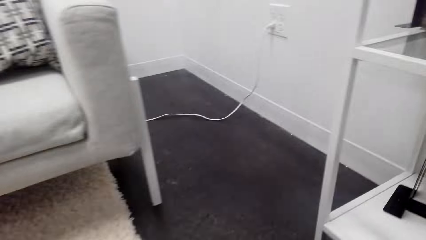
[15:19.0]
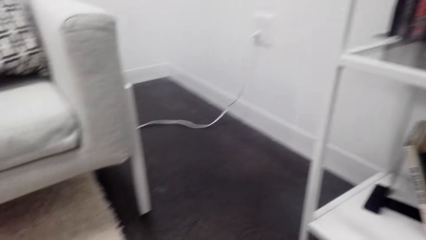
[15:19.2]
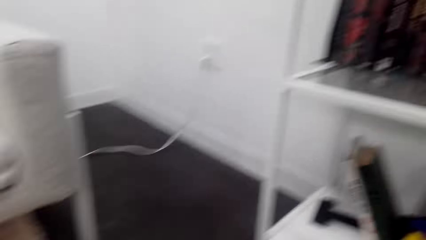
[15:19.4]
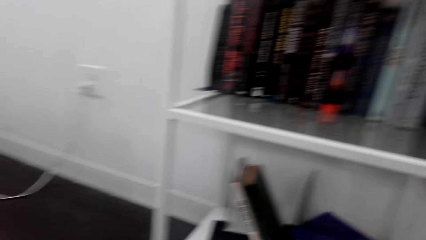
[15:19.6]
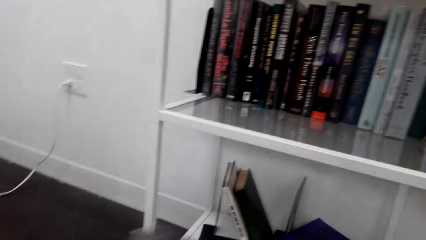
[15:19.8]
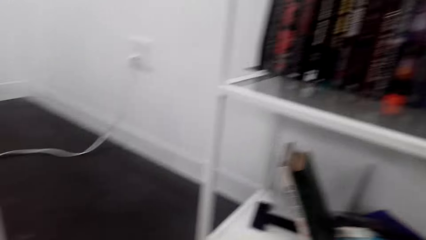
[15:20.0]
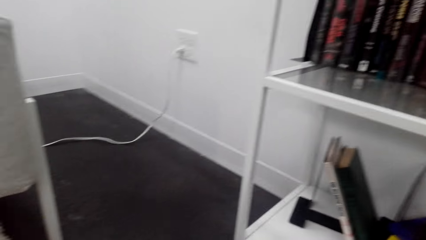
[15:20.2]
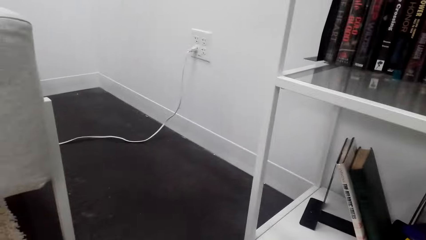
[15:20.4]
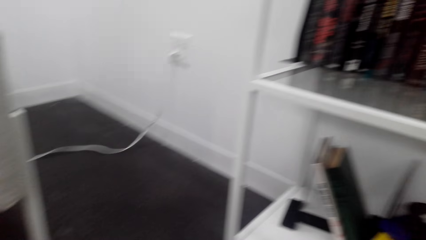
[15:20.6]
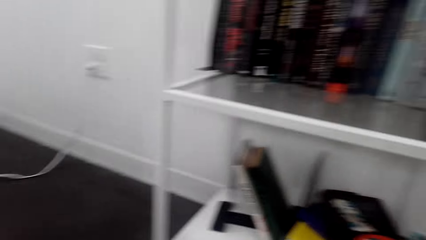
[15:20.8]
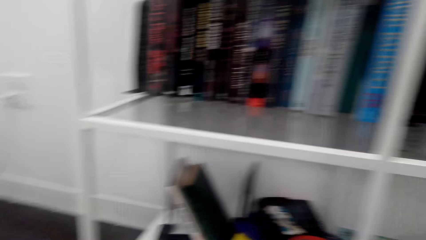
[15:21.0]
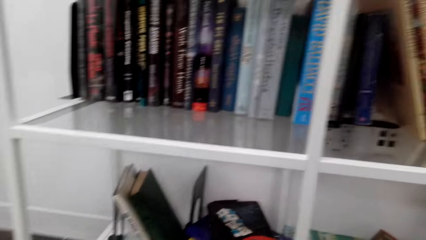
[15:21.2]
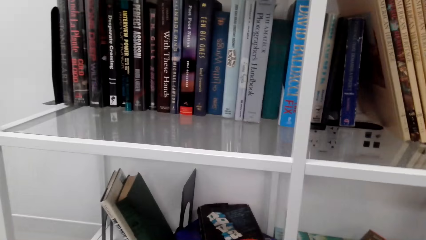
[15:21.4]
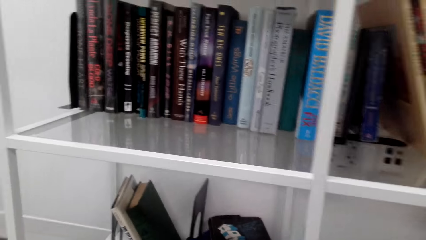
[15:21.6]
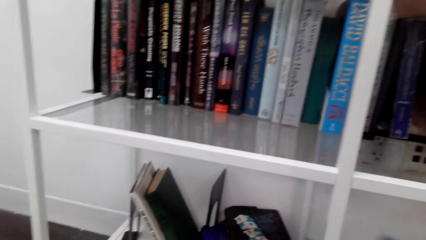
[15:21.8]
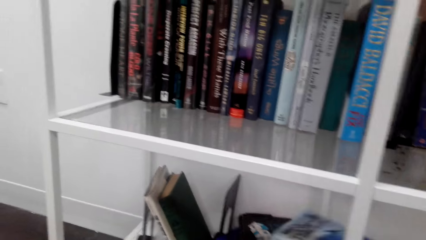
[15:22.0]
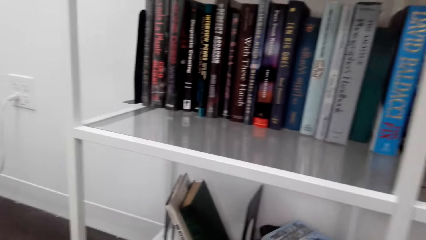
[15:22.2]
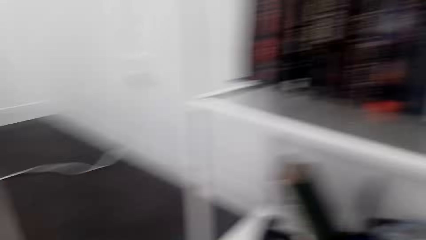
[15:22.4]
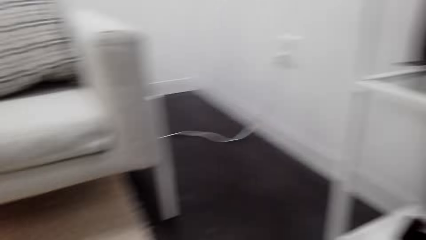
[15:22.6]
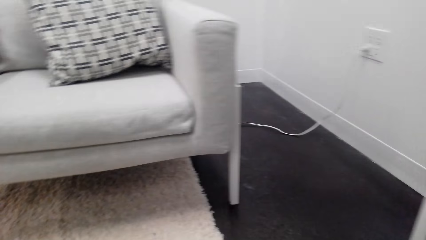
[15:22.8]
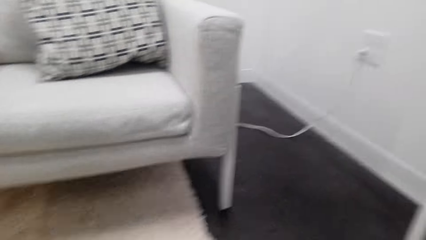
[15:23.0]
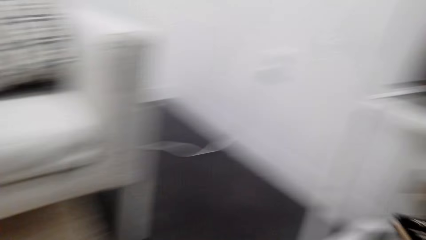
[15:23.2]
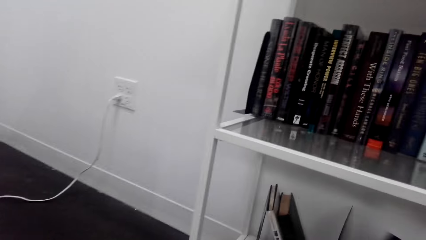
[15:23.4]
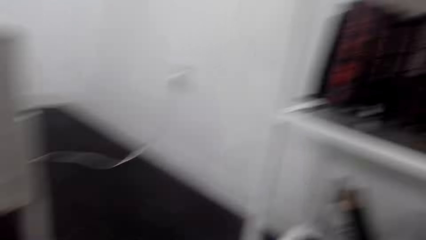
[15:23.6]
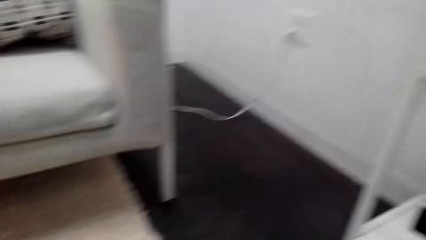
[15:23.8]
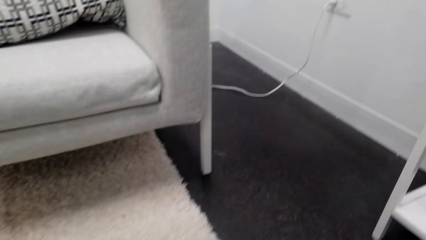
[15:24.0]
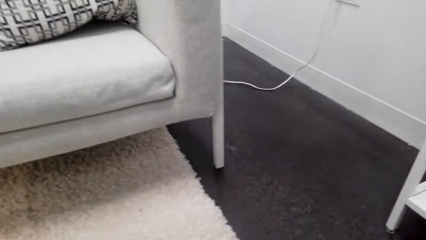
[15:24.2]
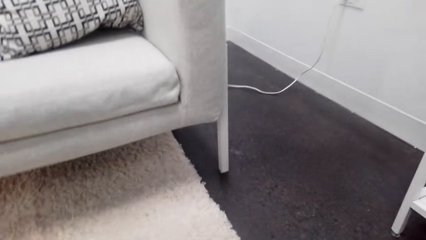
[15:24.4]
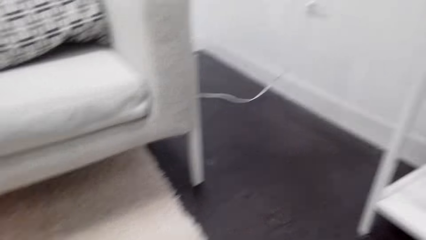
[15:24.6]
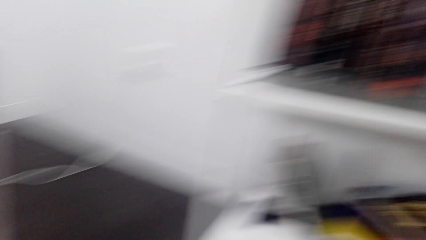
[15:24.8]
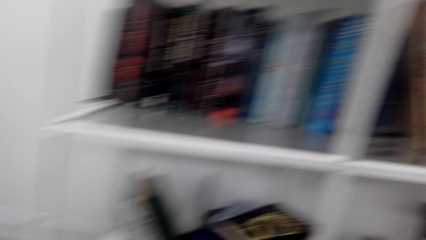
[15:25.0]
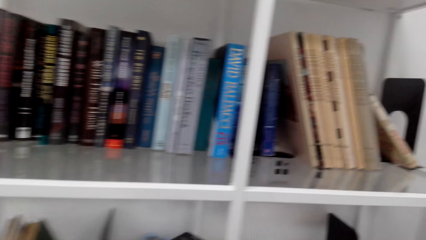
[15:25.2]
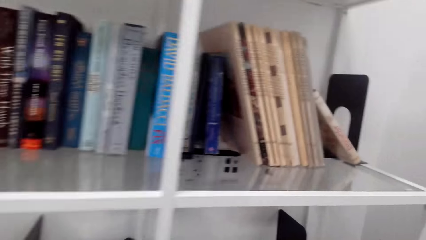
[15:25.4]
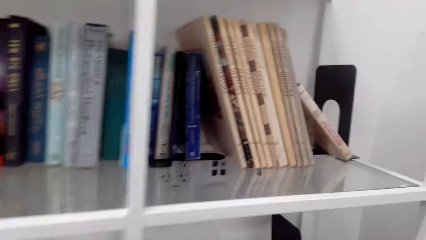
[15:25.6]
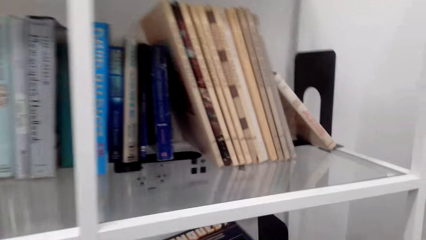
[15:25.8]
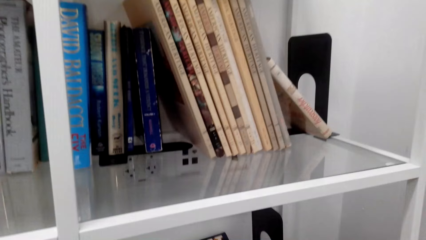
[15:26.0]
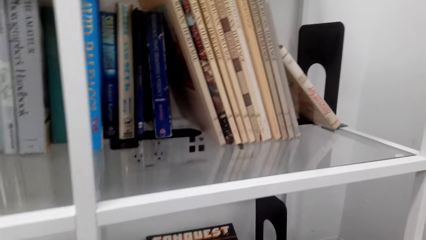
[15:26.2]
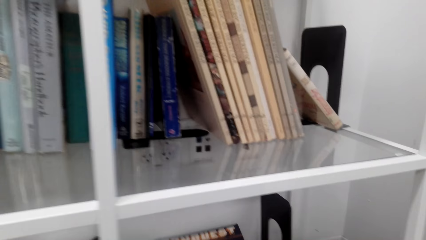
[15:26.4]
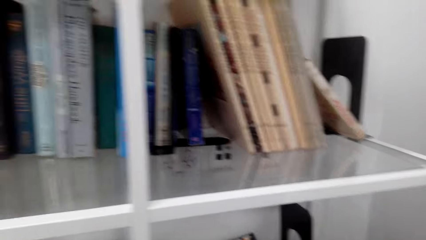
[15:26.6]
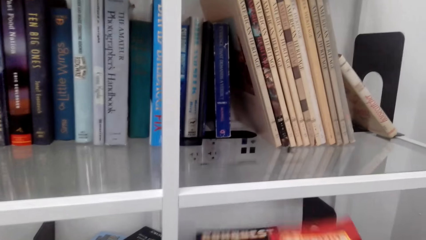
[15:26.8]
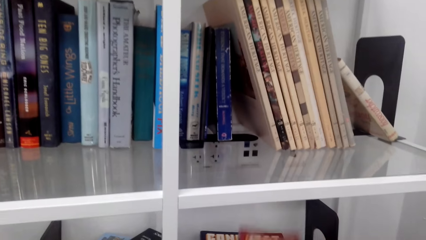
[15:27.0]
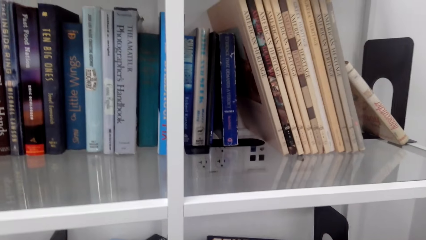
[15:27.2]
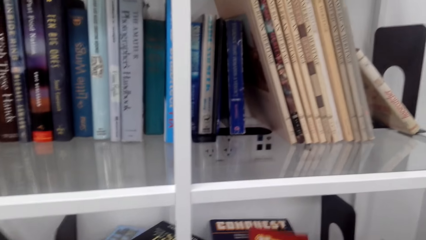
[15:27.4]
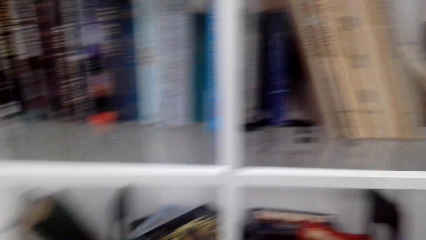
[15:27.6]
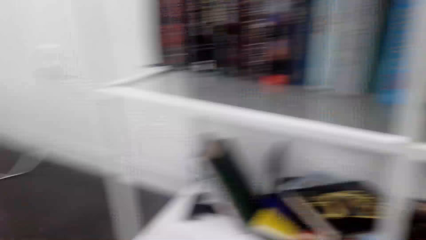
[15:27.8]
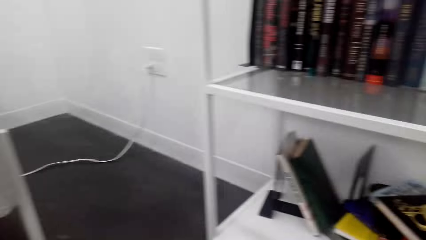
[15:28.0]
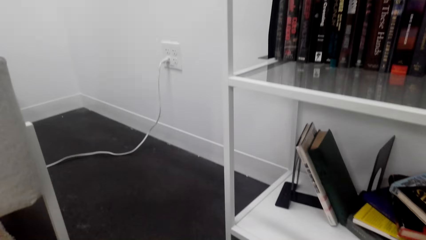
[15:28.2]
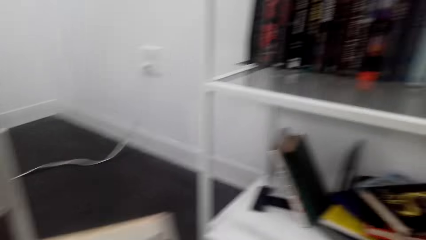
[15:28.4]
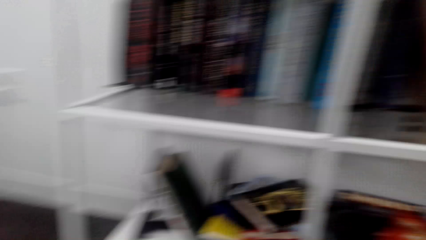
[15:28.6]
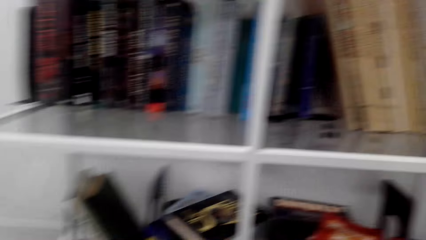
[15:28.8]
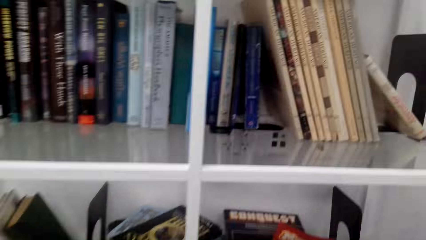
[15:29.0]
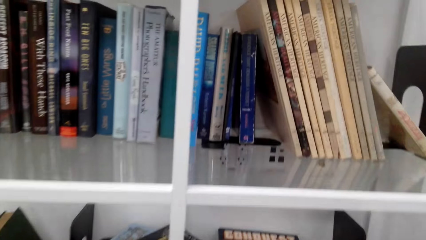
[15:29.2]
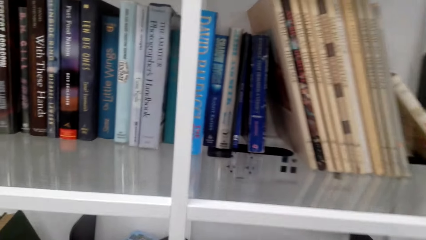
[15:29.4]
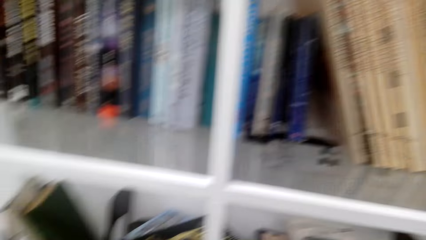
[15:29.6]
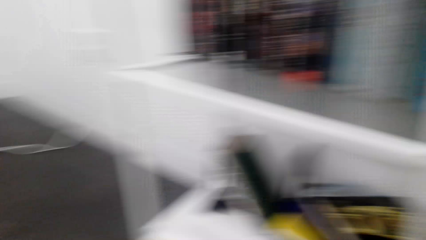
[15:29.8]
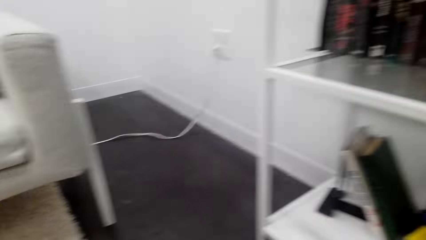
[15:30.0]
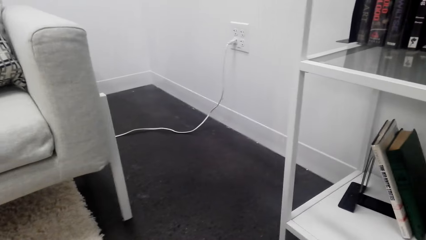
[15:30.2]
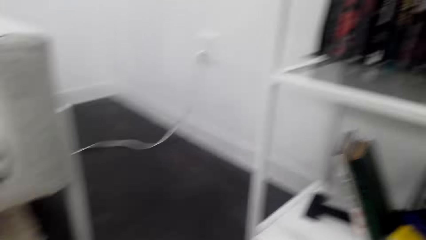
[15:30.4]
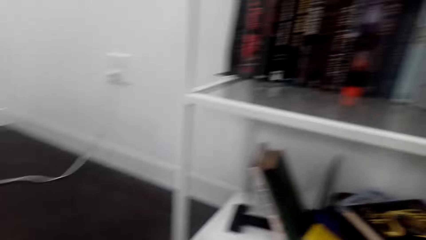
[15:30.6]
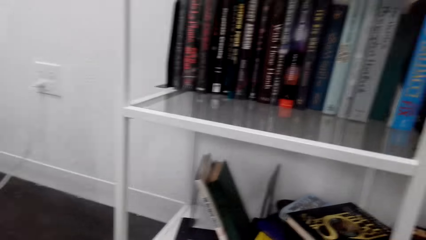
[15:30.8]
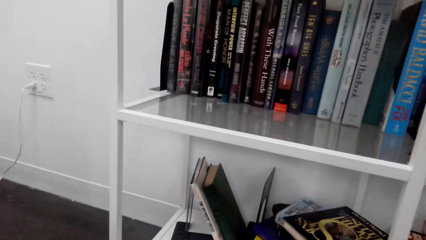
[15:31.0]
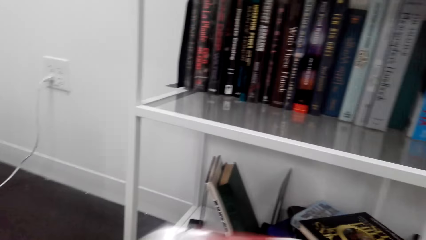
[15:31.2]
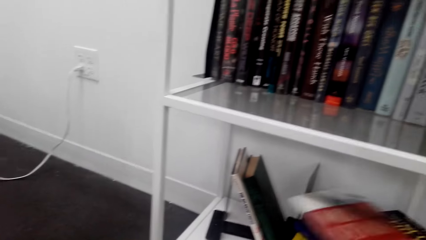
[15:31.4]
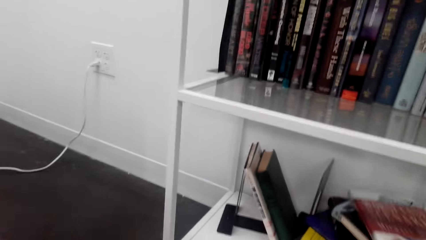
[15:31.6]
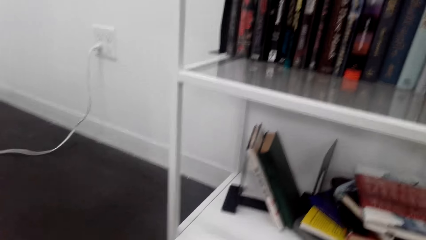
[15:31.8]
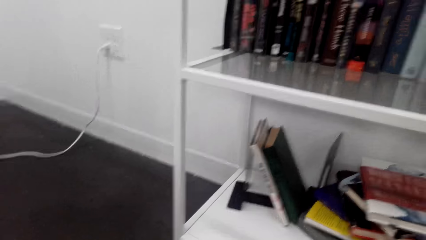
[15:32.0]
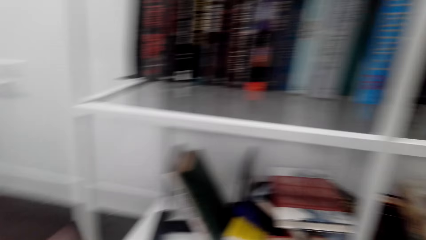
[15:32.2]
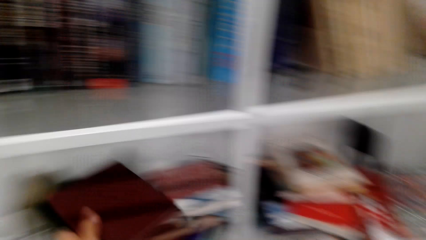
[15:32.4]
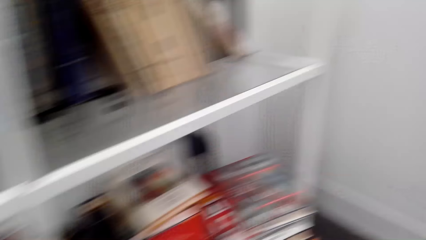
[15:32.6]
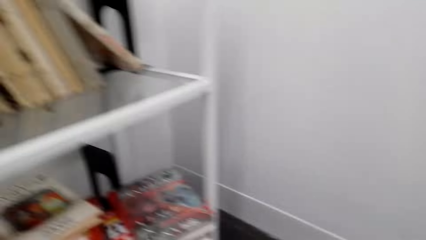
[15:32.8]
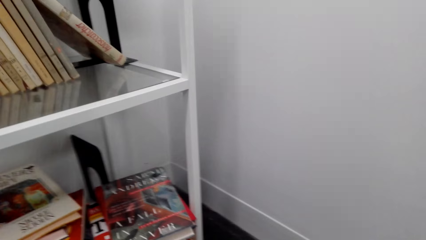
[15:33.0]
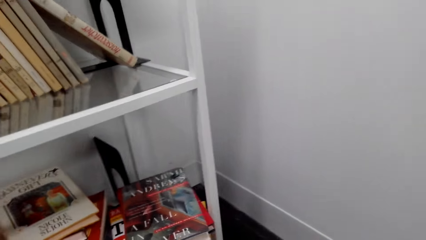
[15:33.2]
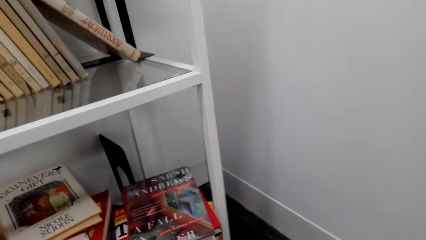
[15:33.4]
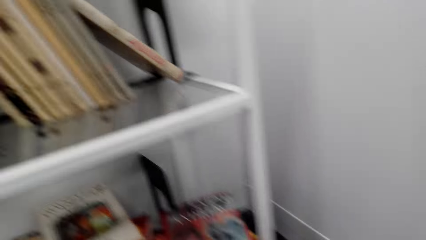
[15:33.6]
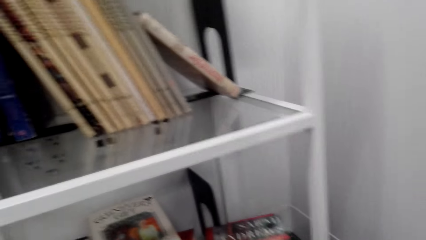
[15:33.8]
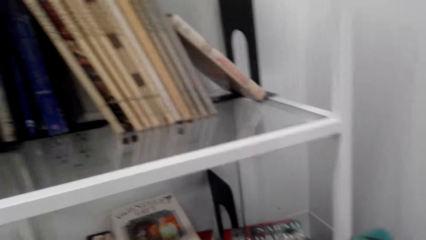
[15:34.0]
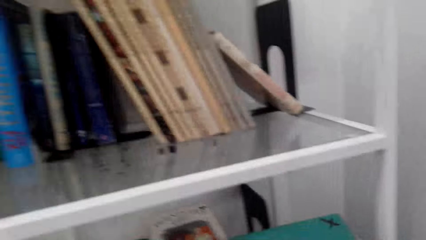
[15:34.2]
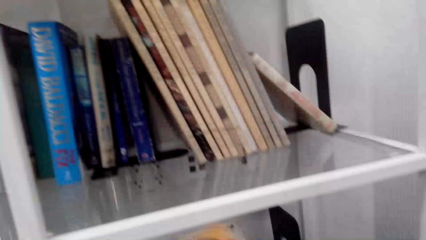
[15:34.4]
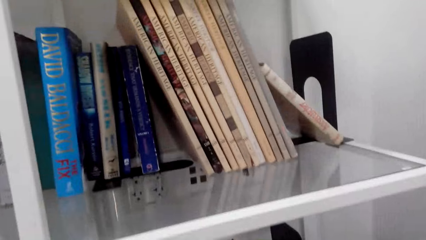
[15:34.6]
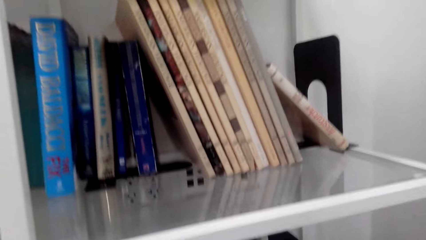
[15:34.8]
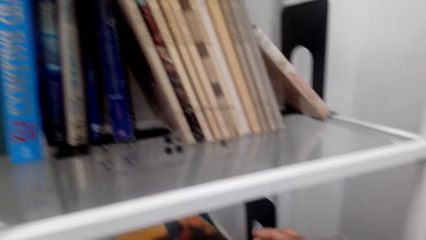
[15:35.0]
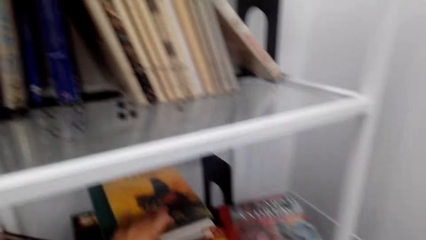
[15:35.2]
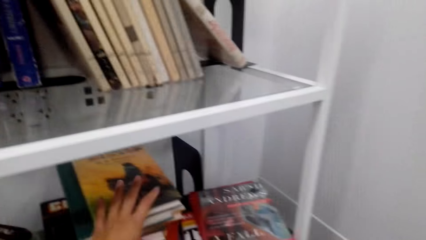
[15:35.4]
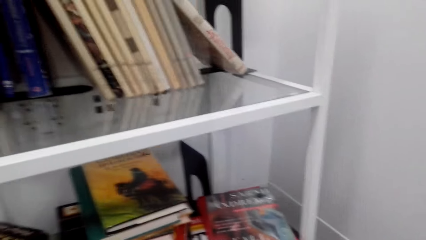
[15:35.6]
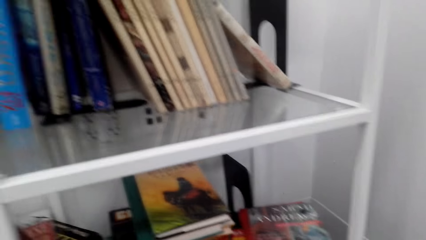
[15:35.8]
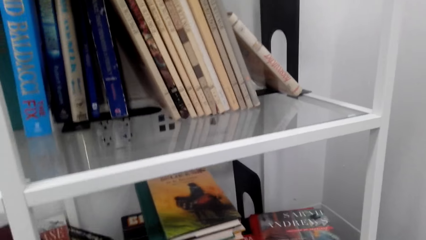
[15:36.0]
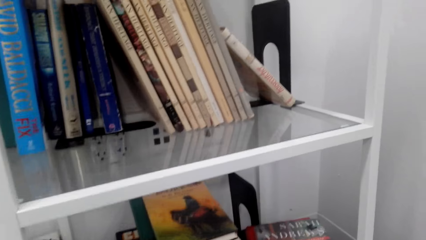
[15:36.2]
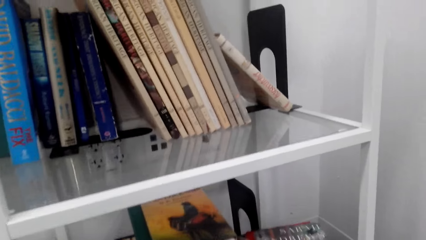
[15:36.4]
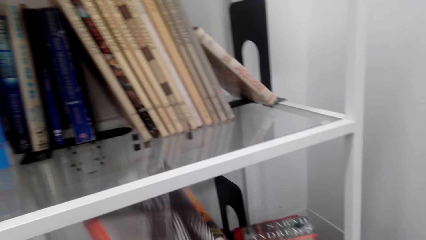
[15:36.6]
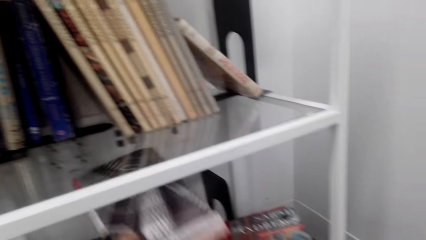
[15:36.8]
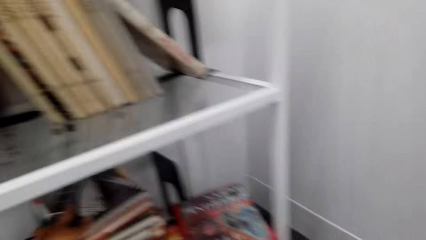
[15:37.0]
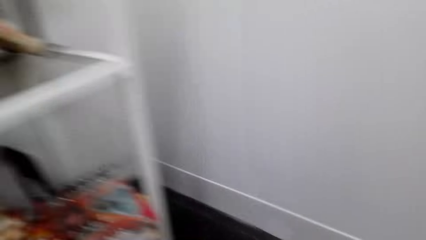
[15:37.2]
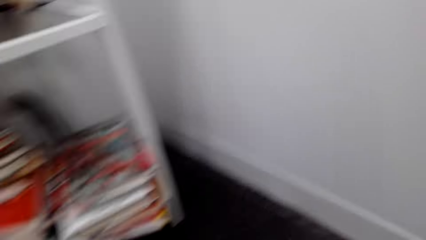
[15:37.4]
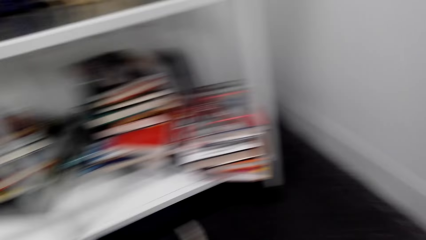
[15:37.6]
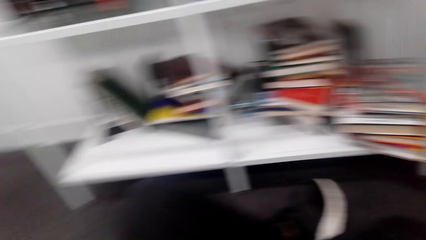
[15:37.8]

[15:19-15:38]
The camera wearer holds the book. They look at the floor. They look at the books on the shelf. They place a book on the shelf. They look around. They place a book on the shelf. They look around. They look at the books. They place a book on the shelf. They place a book on the shelf again.
